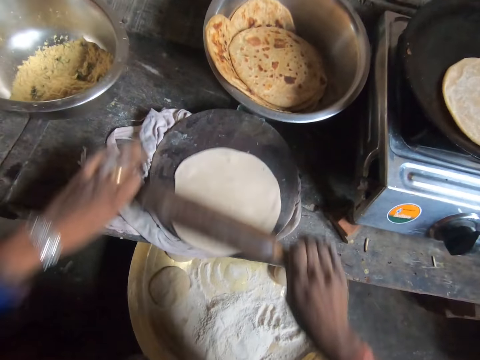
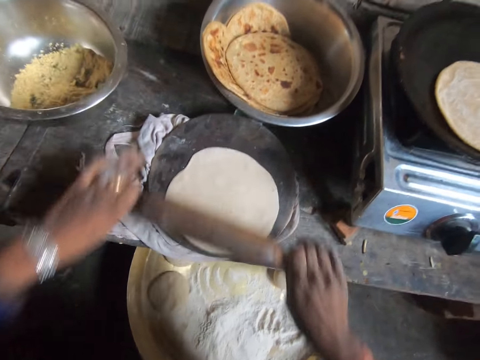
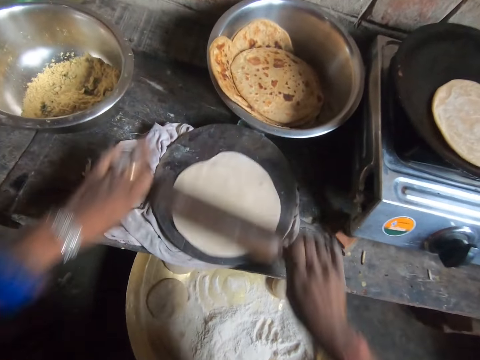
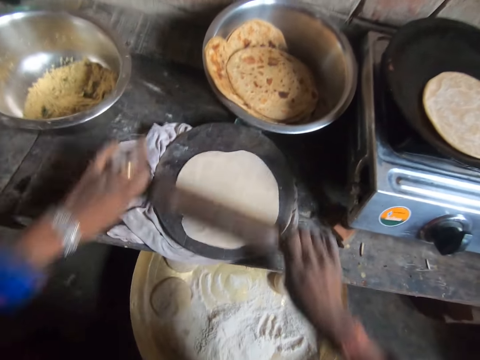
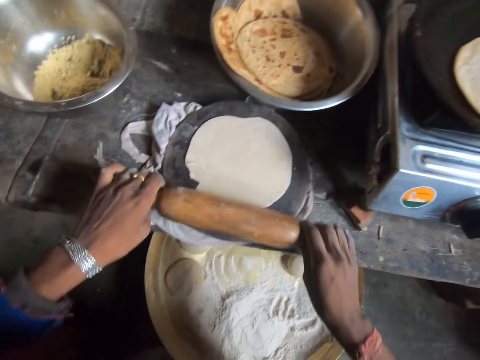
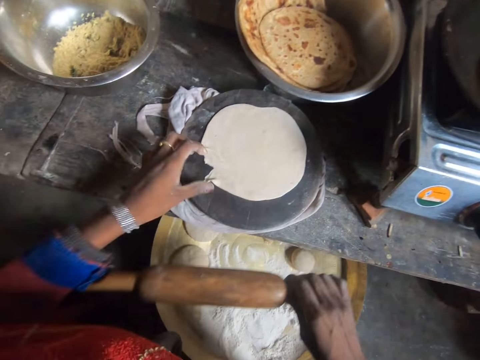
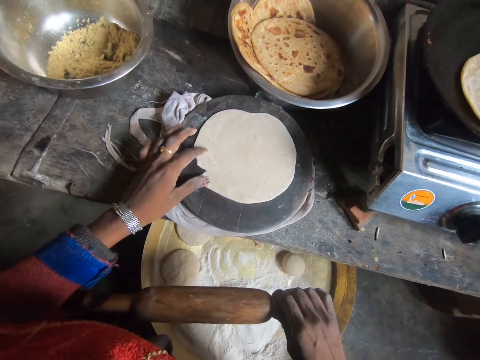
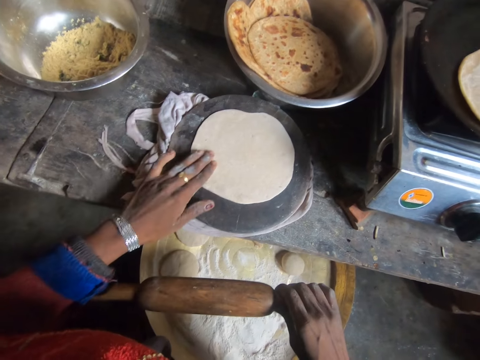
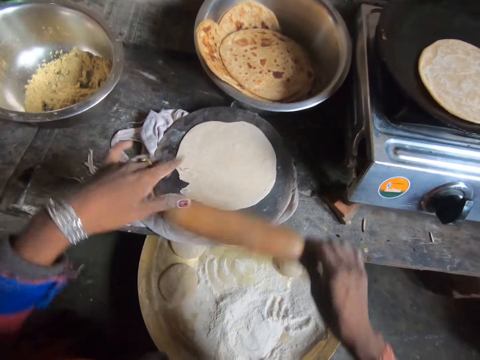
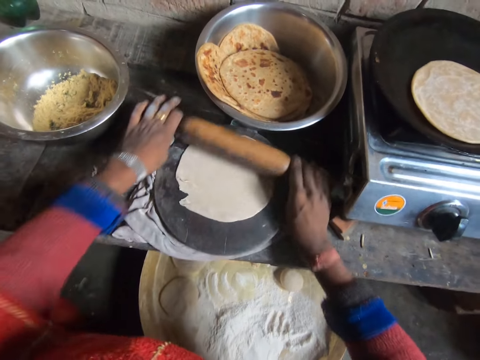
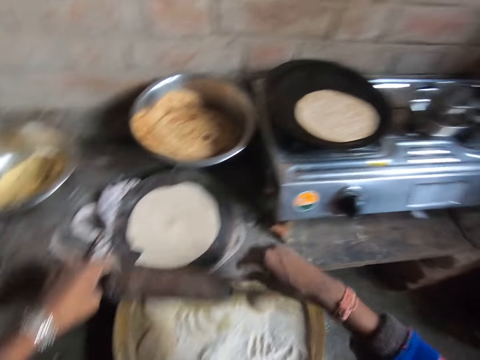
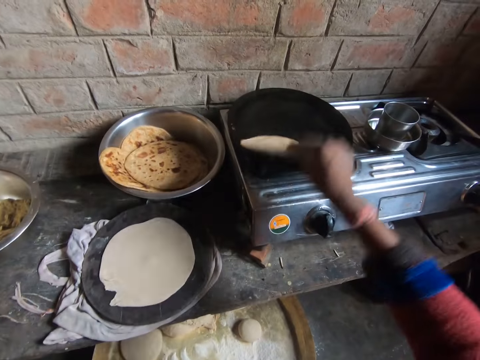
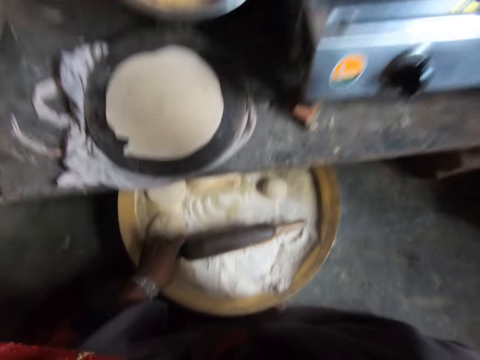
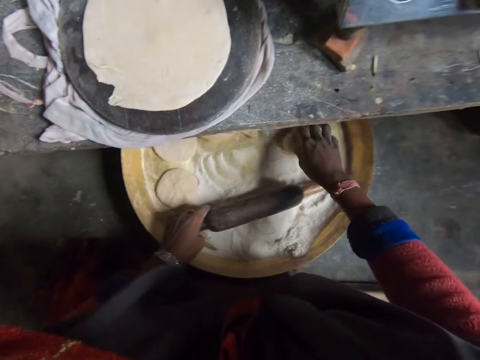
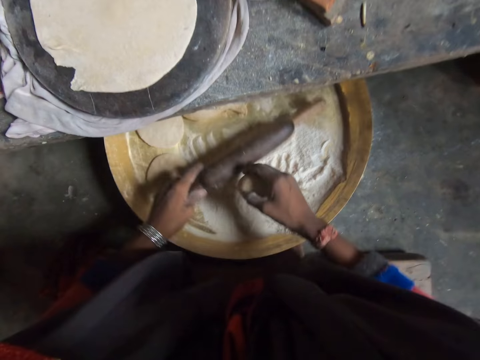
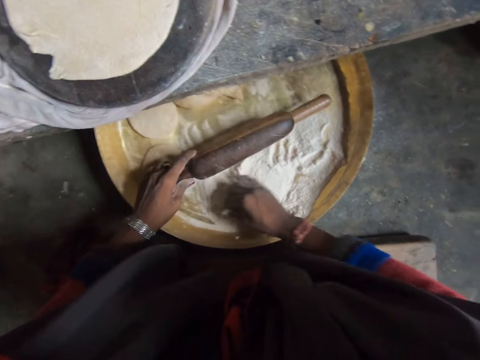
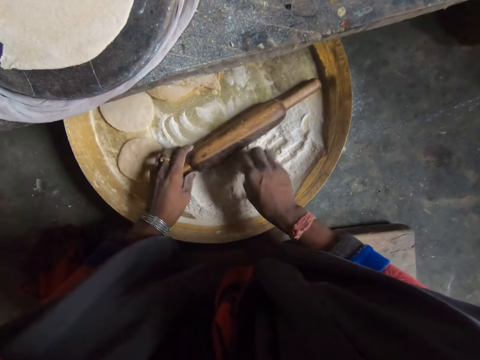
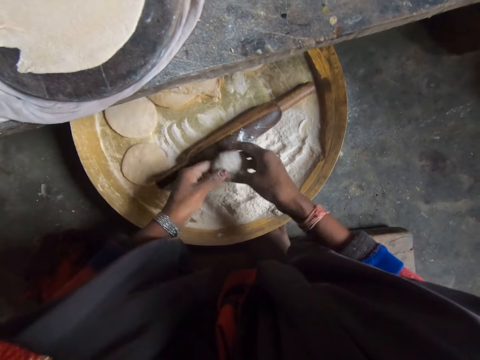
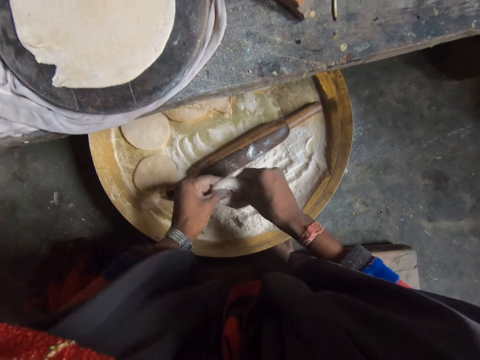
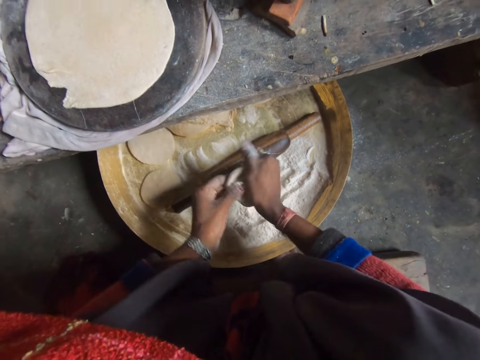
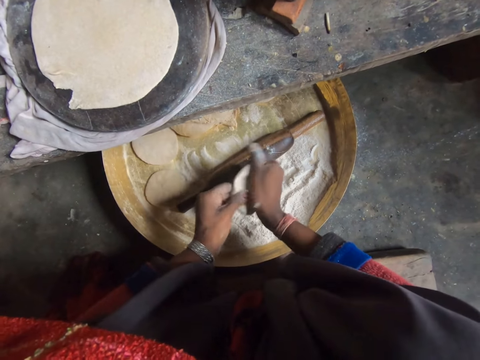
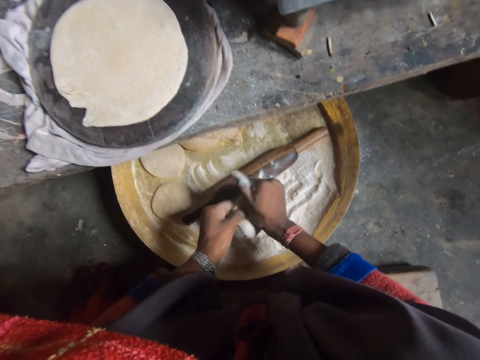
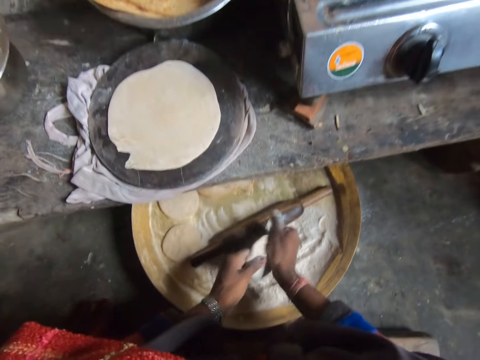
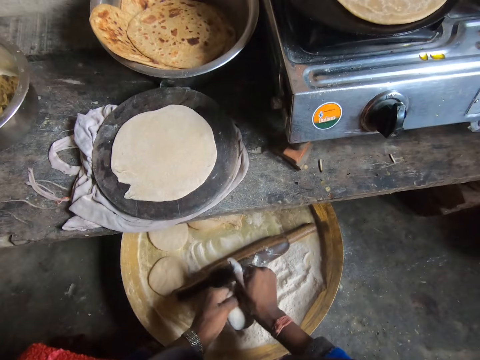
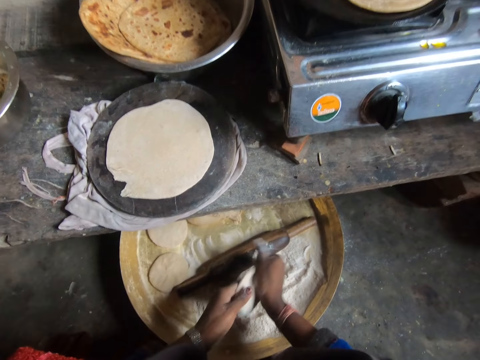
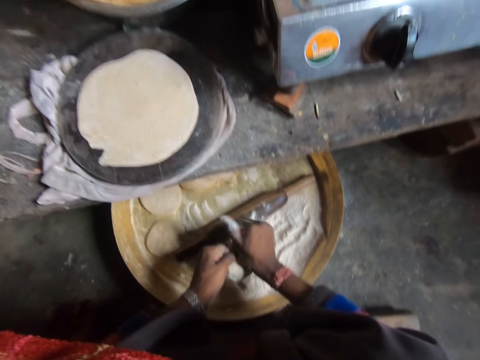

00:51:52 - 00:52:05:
The camera wearer flattens the cut part of the dough with her left hand. She straightens the dough. She rolls out the dough on the chopping board with the rolling pin in both hands. She lifts the dough in the frying pan with her right hand. She turns the tortilla. She drops the dough into the frying pan with her right hand. She picks up the dough from the wooden table with her right hand. She coats the dough with flour on the wooden table. She kneads out the dough with both hands. She rolls the dough in her hand.

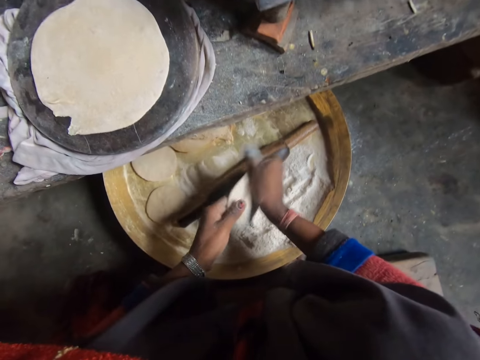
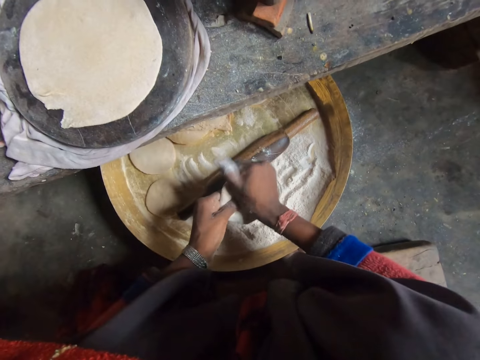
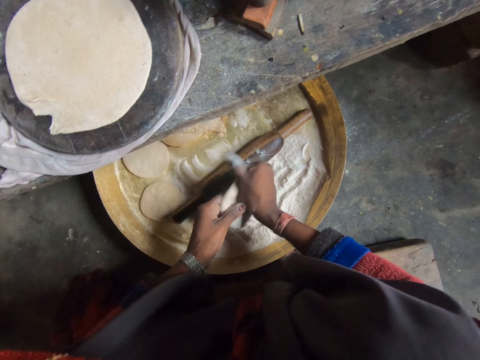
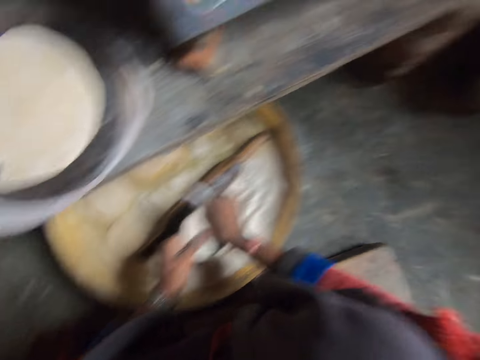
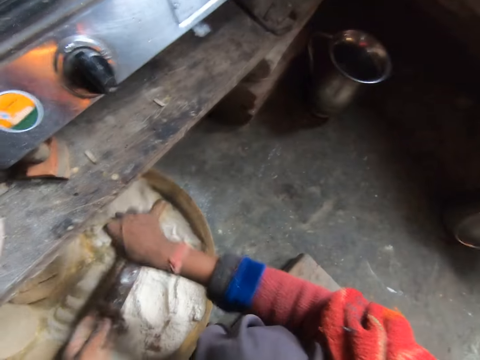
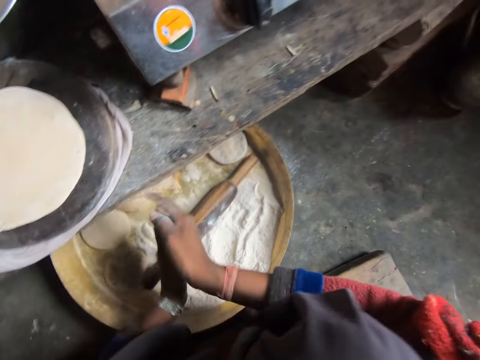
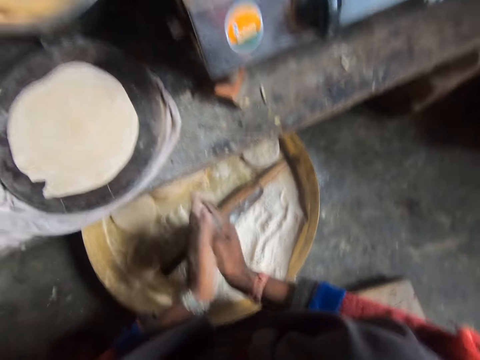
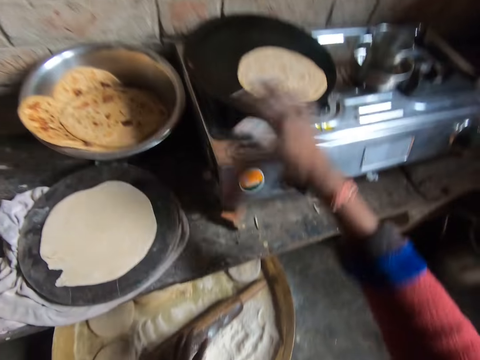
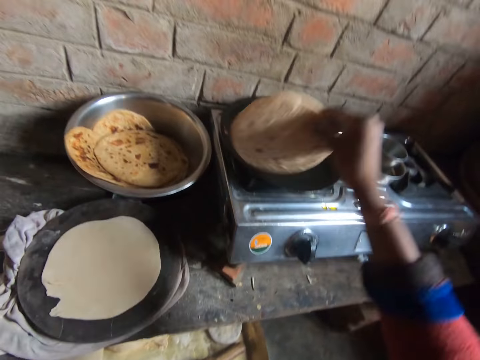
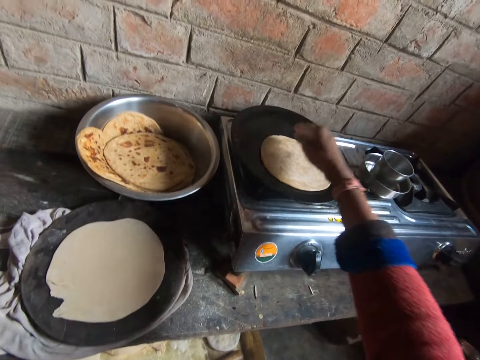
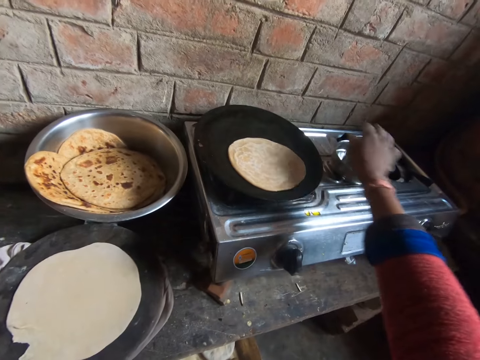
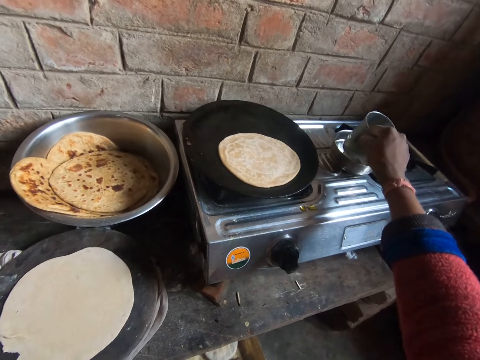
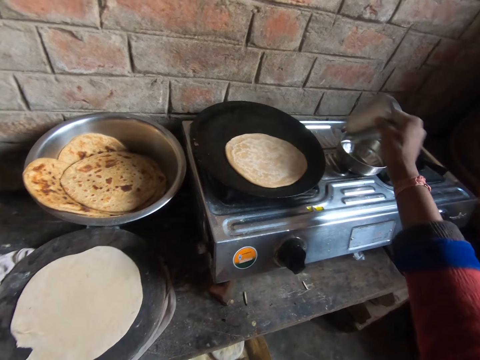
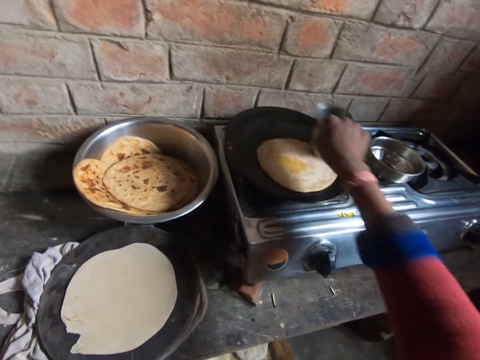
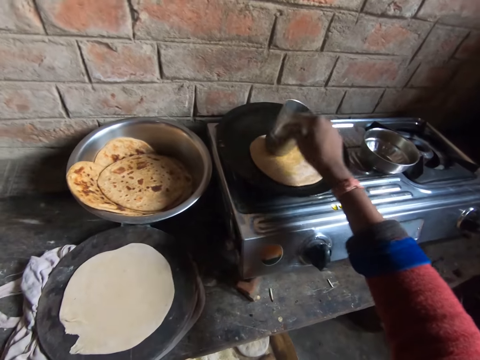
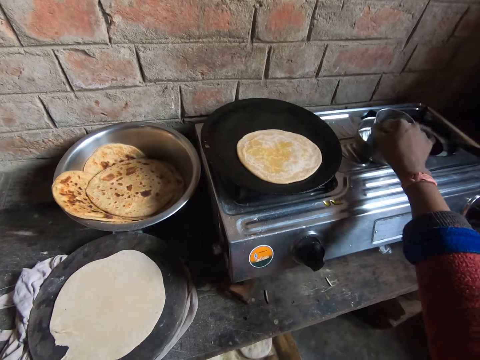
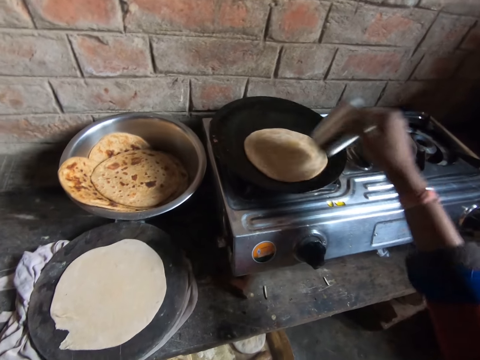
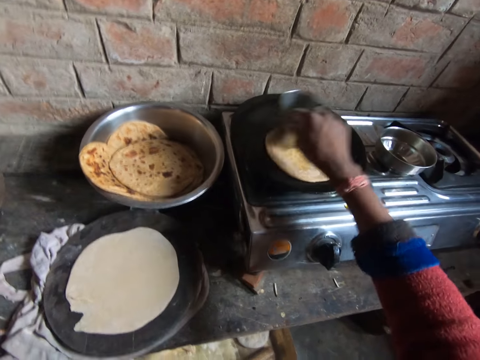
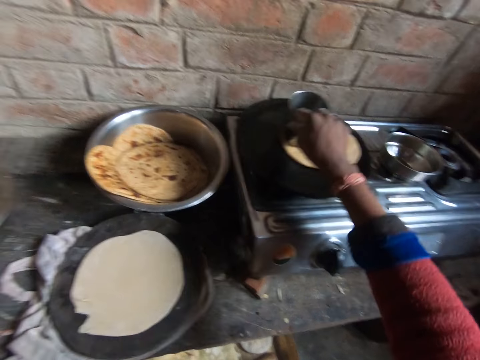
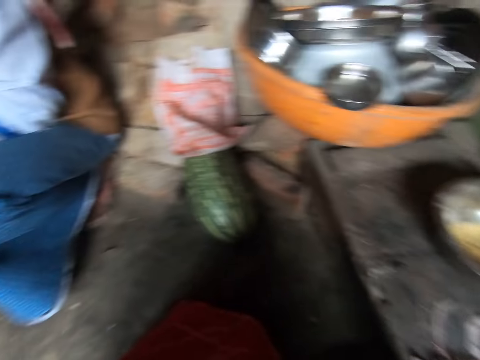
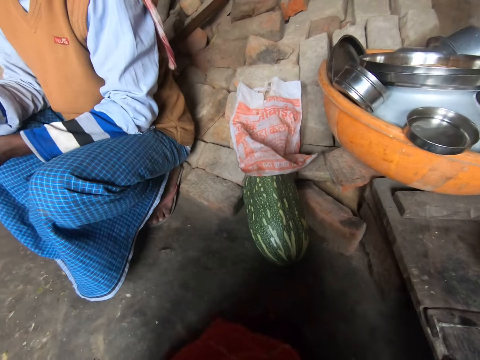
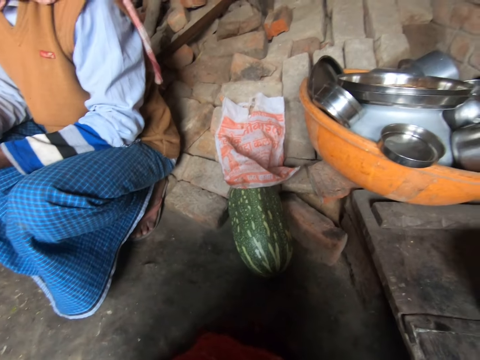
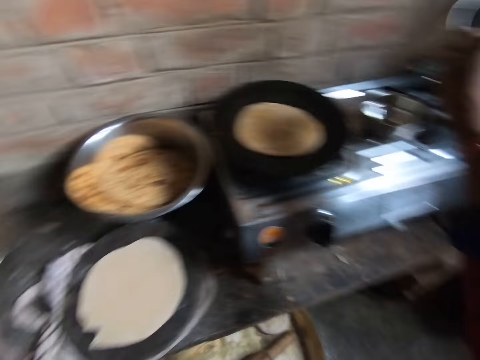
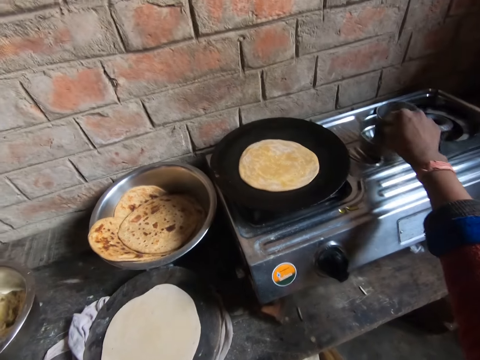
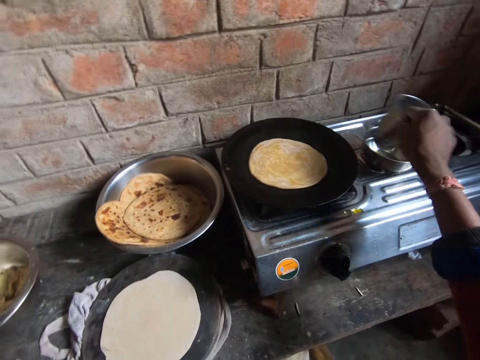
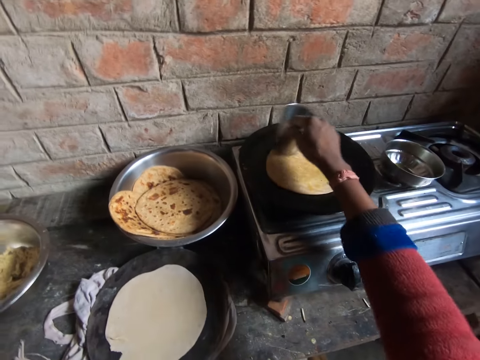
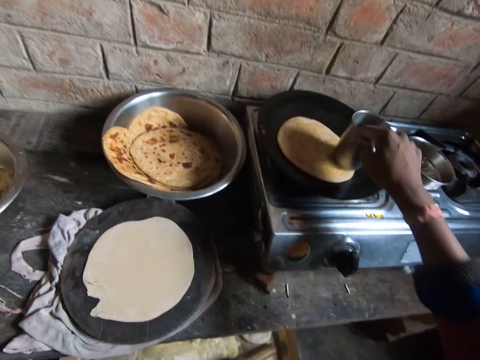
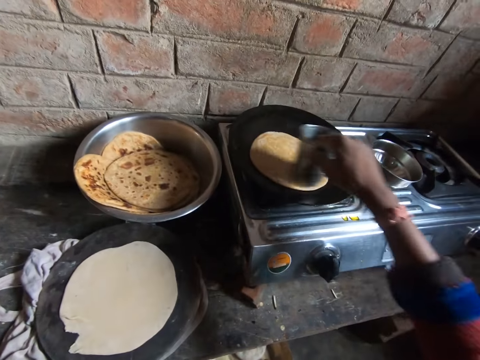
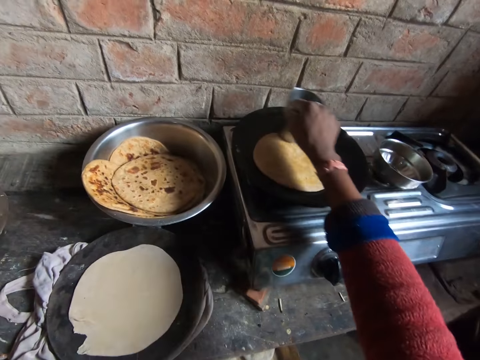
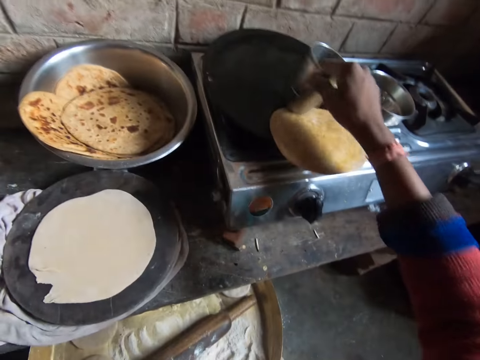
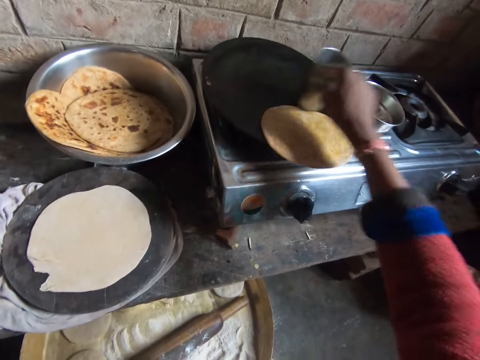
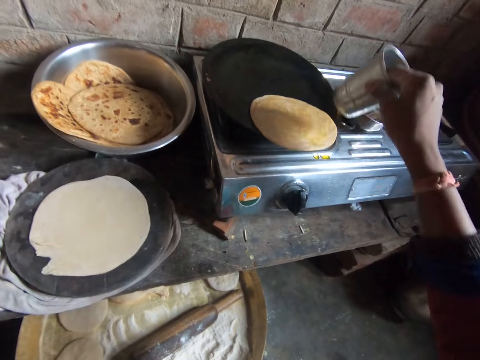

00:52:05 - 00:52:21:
The camera wearer drops the dough on the wooden table with her right hand. She wipes her hands. She lifts the dough in the frying pan with her right hand, drops the dough into the frying pan with her right hand, and flattens the edges of the dough in the frying pan with her right hand. She takes the tumbler from the fat. She rubs the bottom of the metal cup with oil in the bowl with her right hand. She coats the top of the dough in the frying pan with oil from the bottom of the cup. She presses the tortilla with the tumbler. She rubs the bottom of the metal cup with oil in the bowl with her right hand. She dips the tumbler in the fat. She coats the top of the dough in the frying pan with oil from the bottom of the cup. She presses the tortilla with the tumbler. She looks at a woman. The camera wearer dips the tumbler in the fat. She rubs the bottom of the metal cup with oil in the bowl with her right hand. She coats the top of the dough in the frying pan with oil from the bottom of the cup. She presses the tortilla with the tumbler.
